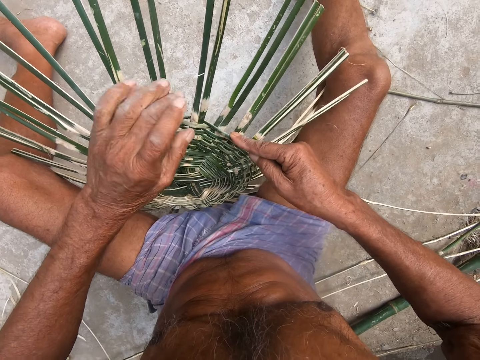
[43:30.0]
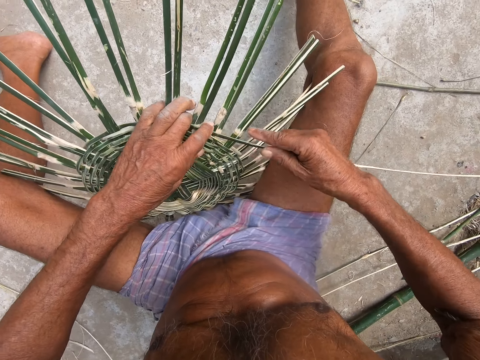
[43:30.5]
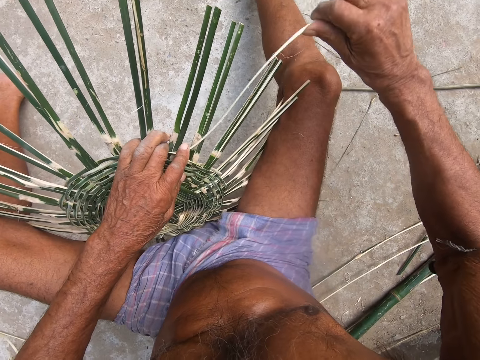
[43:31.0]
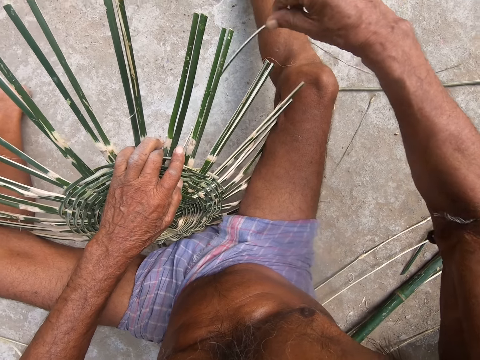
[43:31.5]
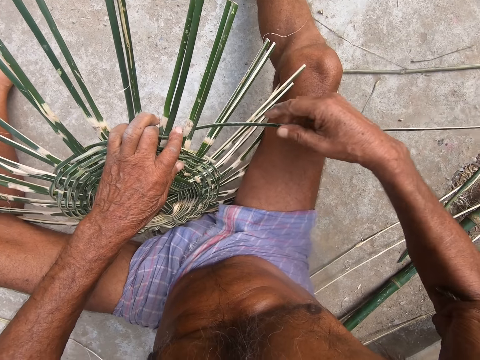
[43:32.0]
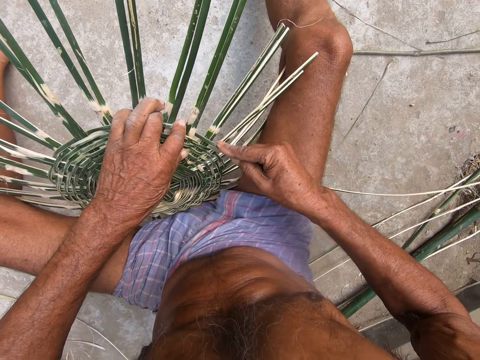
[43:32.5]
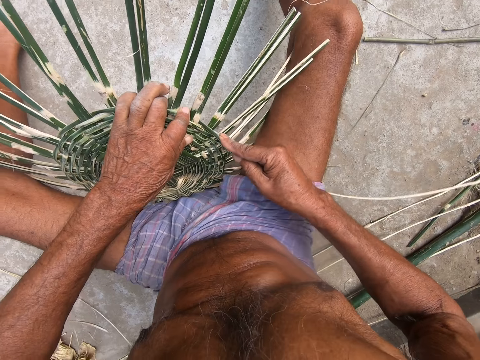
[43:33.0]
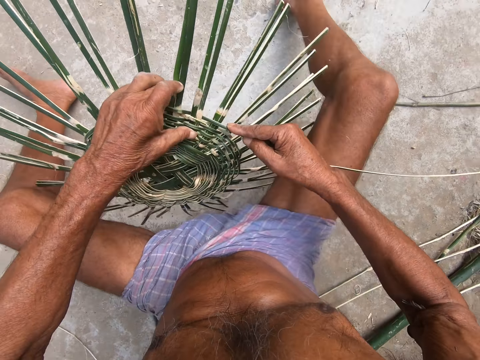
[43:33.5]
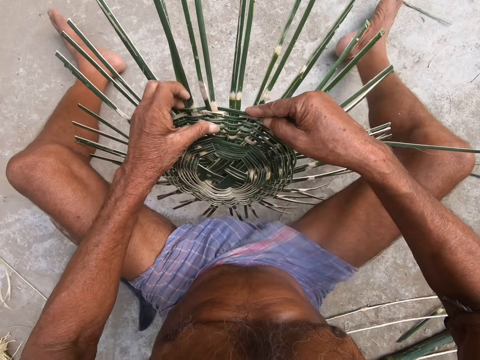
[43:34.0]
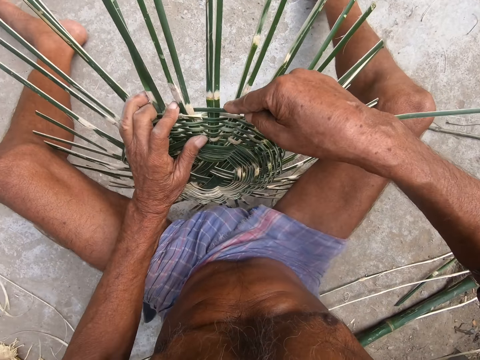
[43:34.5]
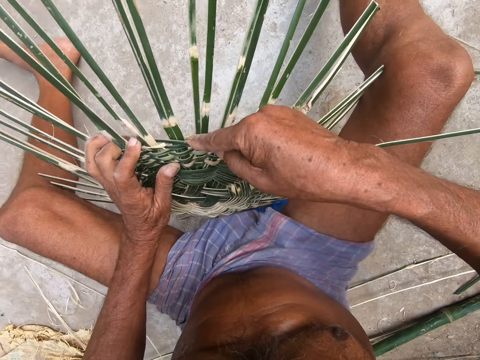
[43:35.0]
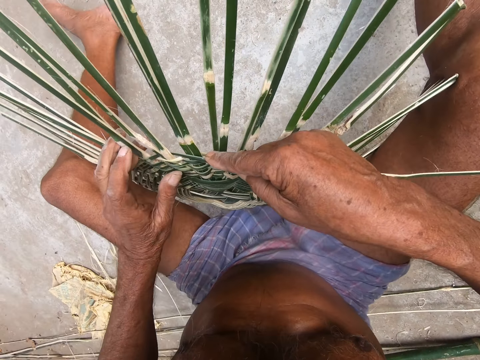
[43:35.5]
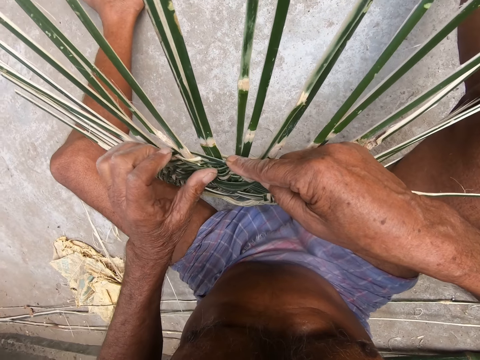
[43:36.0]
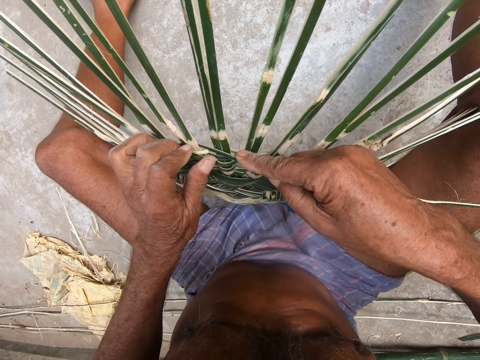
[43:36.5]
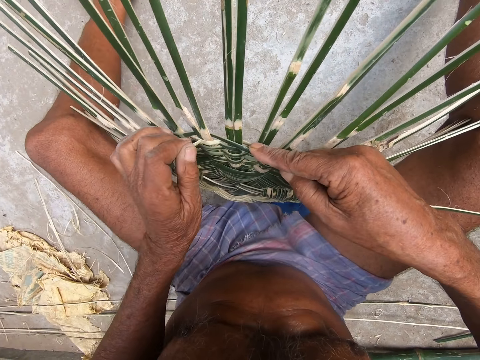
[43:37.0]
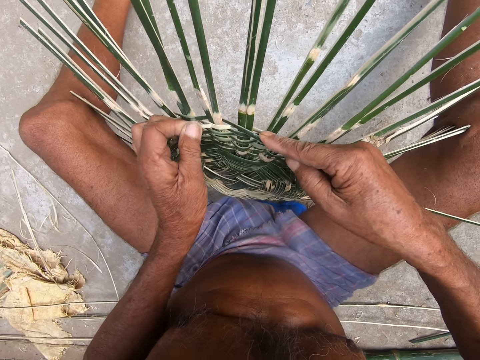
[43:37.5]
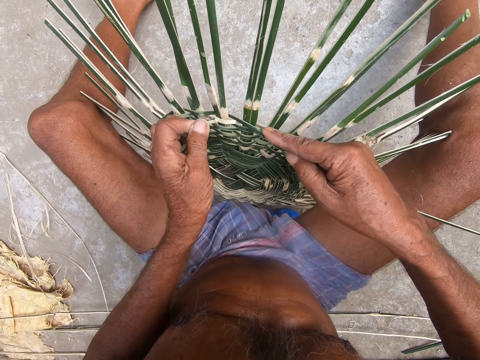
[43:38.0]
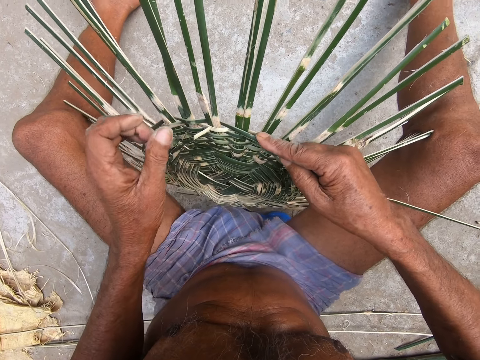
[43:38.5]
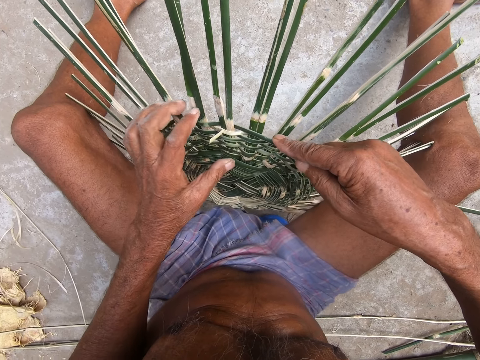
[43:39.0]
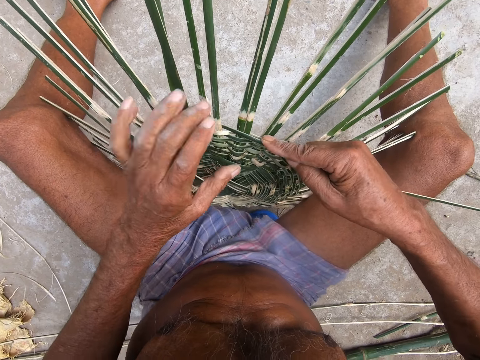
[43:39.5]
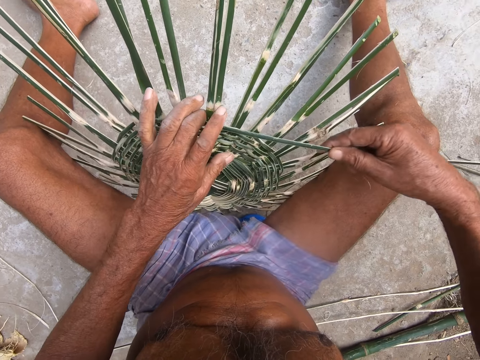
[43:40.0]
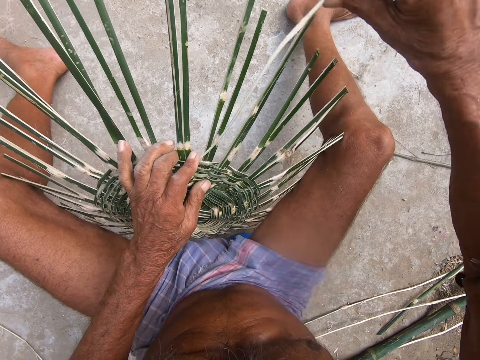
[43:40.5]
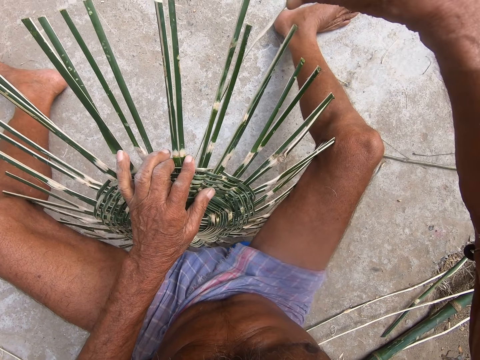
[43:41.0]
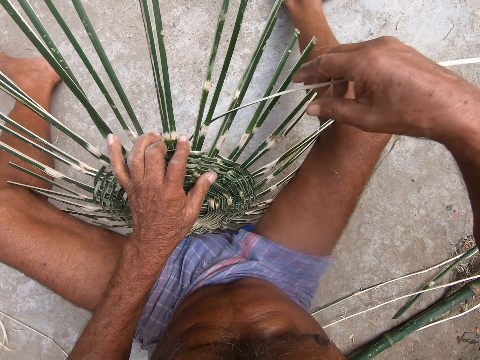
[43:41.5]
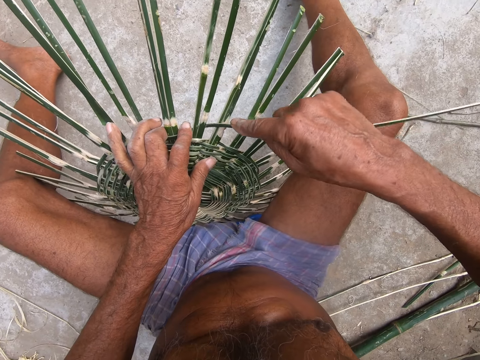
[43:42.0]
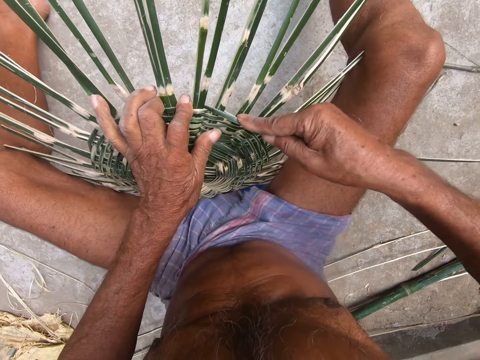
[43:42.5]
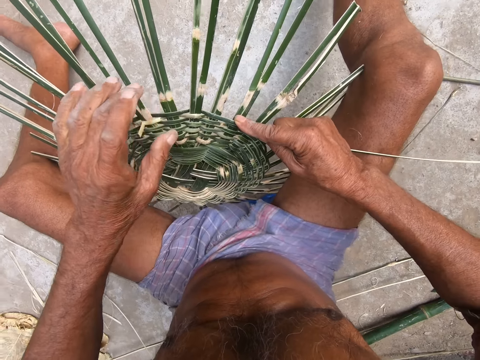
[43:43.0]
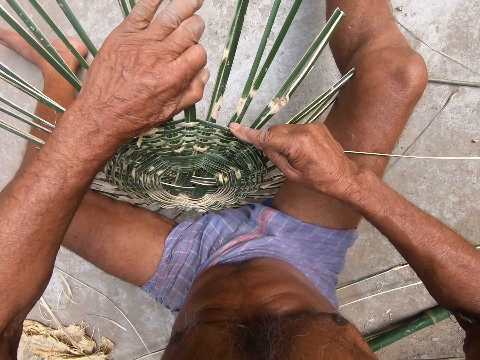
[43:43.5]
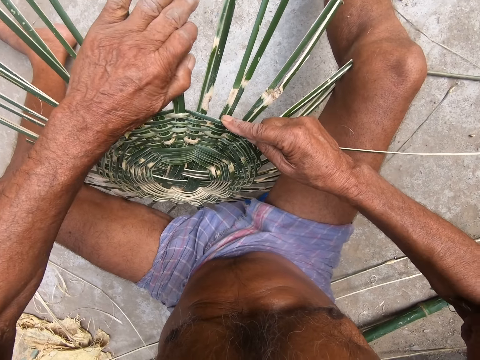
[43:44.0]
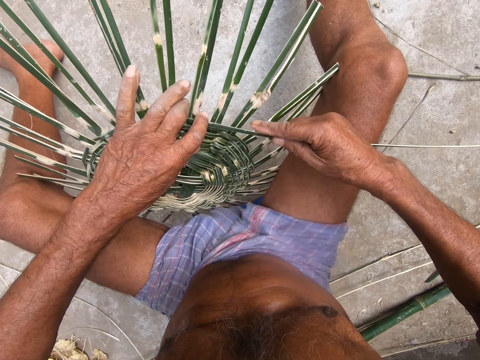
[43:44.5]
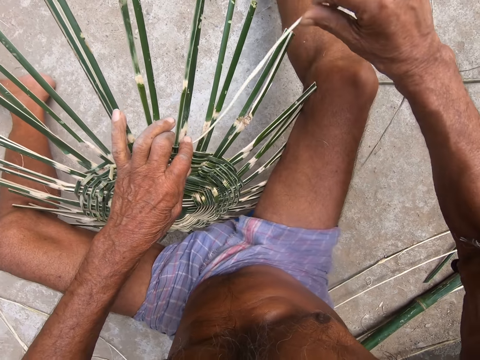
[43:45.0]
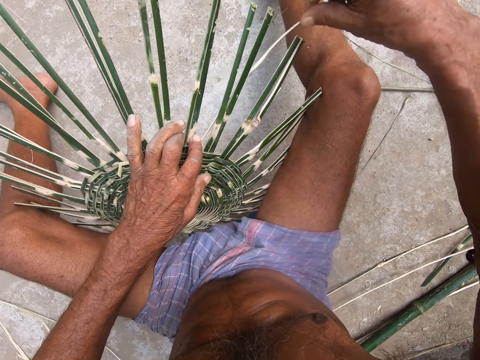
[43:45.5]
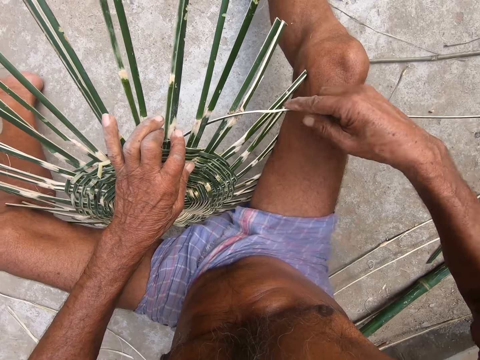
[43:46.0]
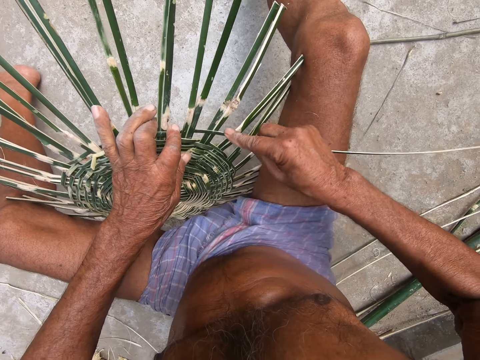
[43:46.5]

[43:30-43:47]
The camera wearer holds the weaved bamboo strips with his left hand. He weaves the bamboo strip with his right hand. He moves the weaved bamboo strips on the floor with his left hand. He strips a bamboo strip with his left hand. He holds the weaved bamboo strips with his left hand. He weaves the bamboo strip with his right hand. He adjusts the bamboo strips with his left hand. He holds the weaved bamboo strips with his left hand. He weaves the bamboo strip with his right hand.

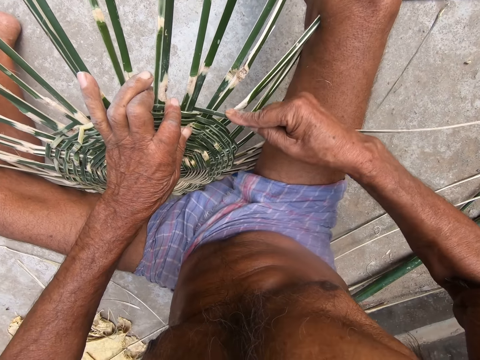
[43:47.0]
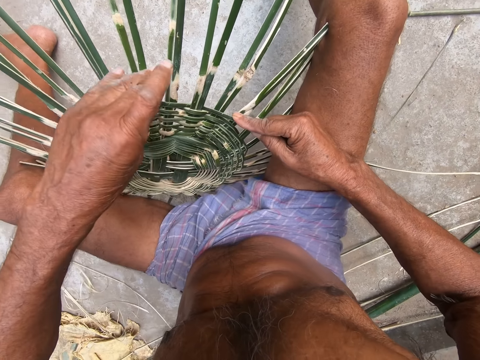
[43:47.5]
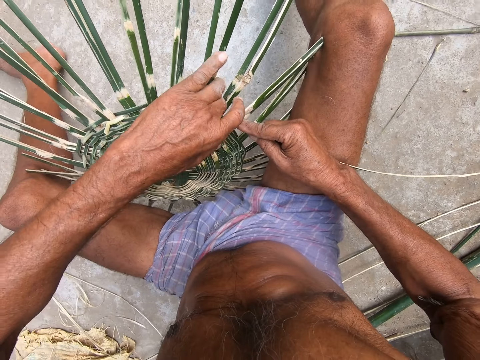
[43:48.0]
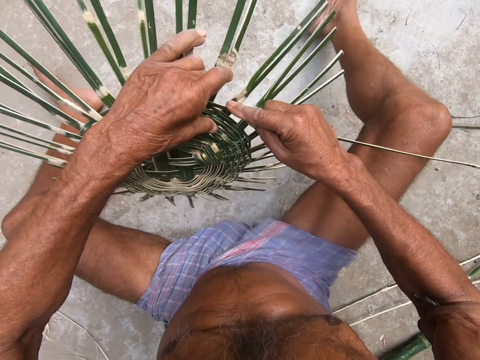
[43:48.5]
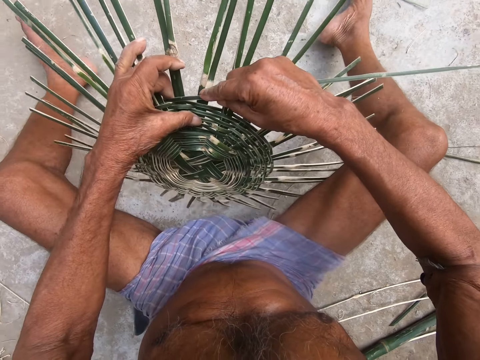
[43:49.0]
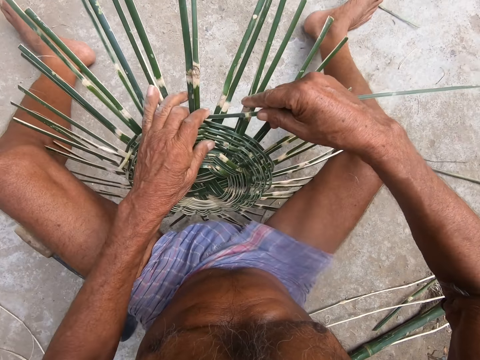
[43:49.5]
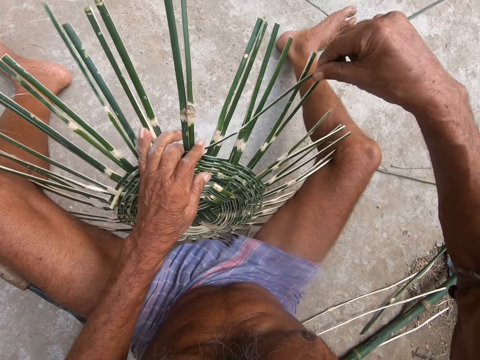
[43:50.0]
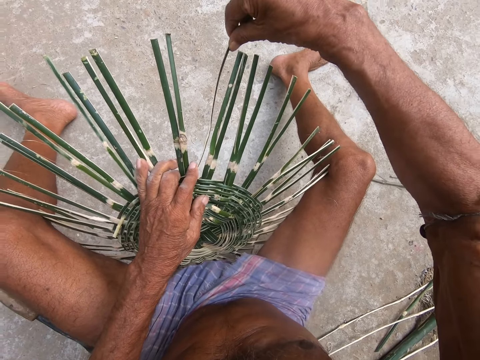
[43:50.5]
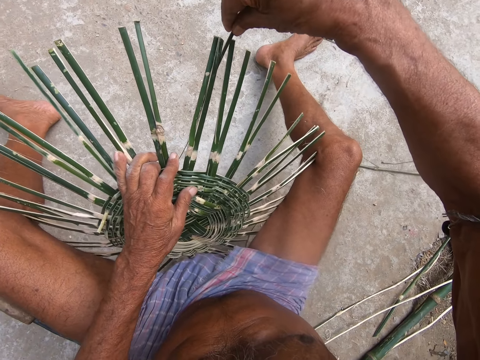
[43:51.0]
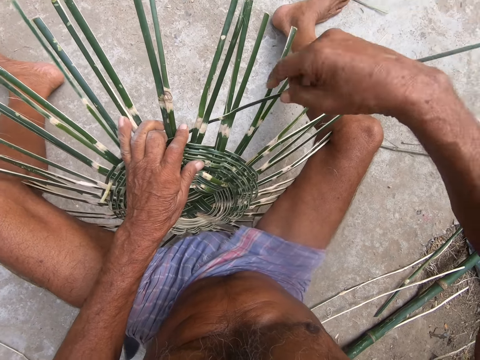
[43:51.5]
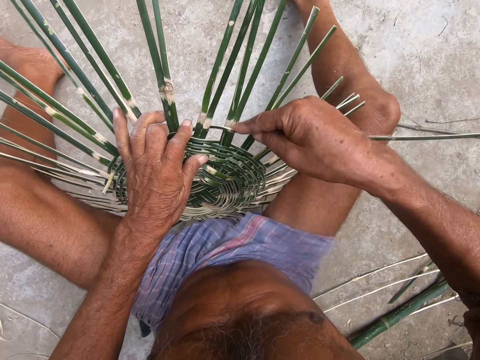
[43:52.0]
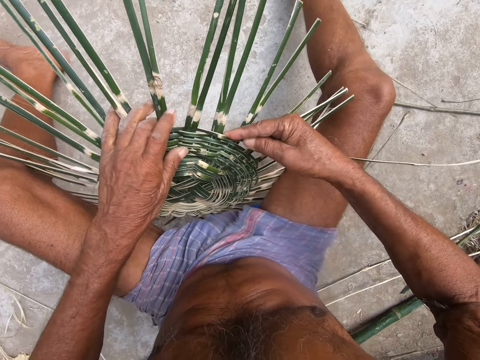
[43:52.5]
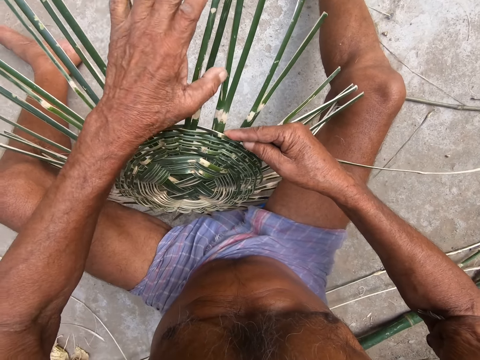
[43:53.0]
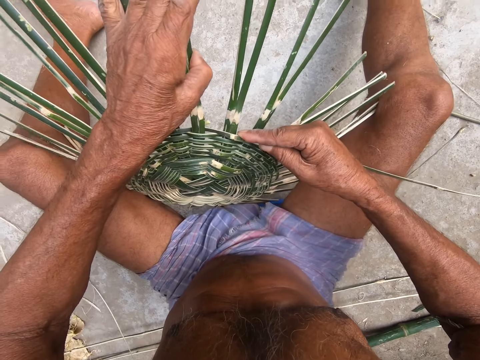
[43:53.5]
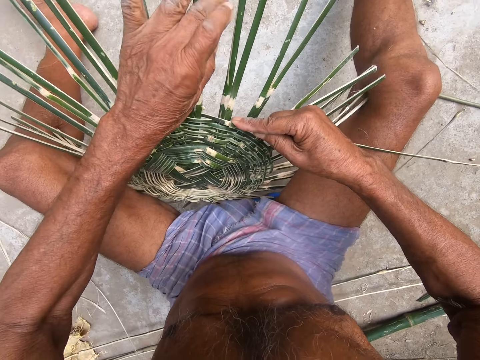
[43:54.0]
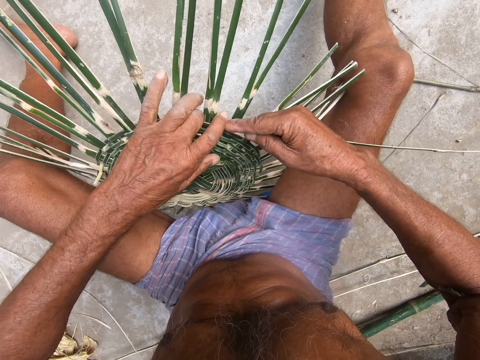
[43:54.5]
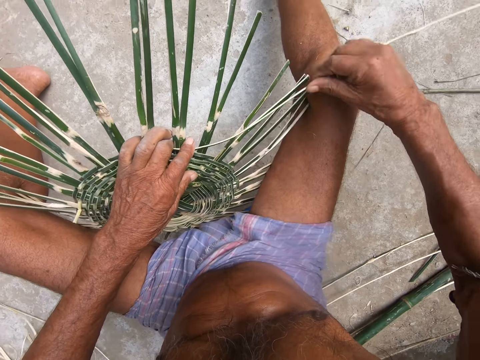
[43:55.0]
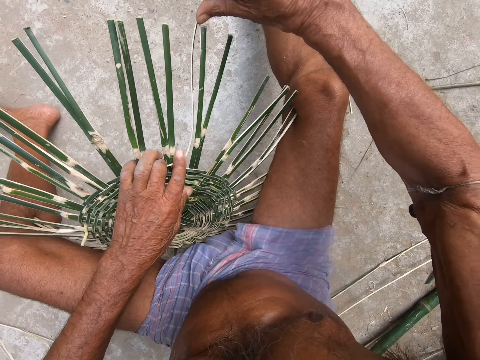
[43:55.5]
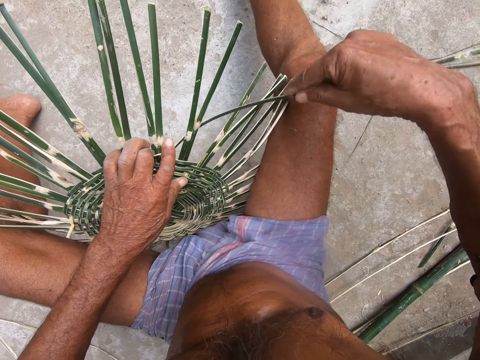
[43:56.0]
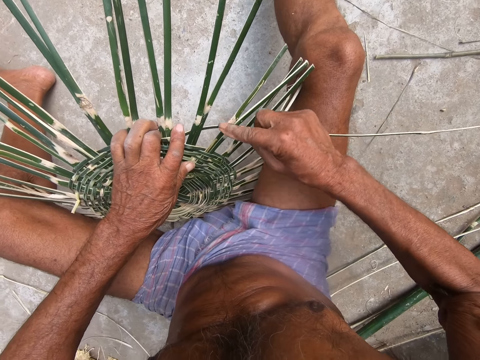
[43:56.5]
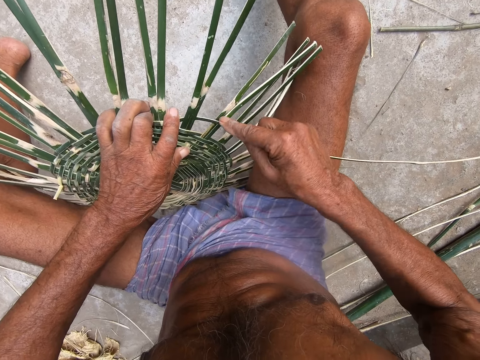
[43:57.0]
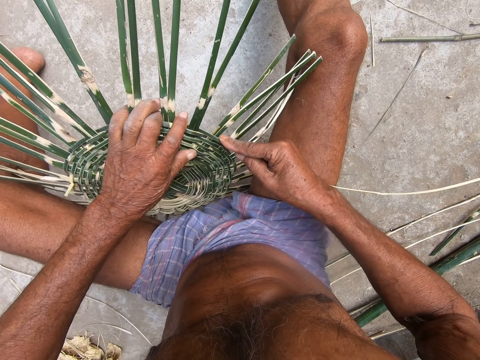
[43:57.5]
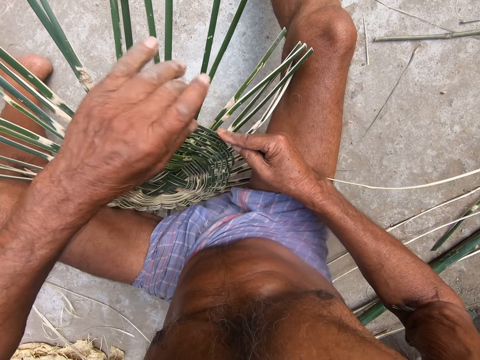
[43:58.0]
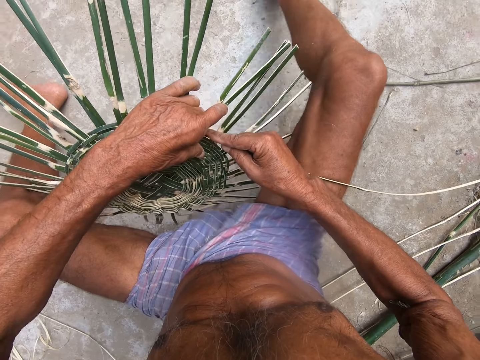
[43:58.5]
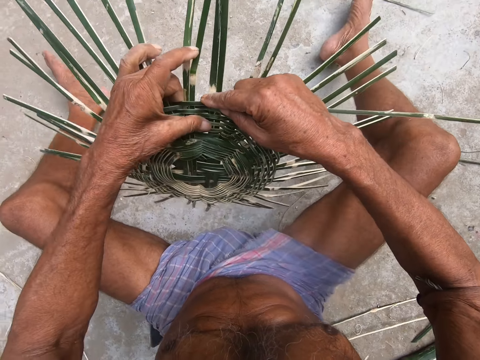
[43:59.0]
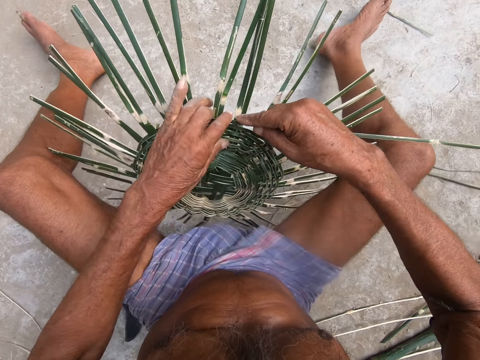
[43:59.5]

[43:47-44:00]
The camera wearer moves the weaved bamboo strips on the floor with his left hand. He weaves the bamboo strip with his right hand. He adjusts the bamboo strips with his left hand. He holds the weaved bamboo strips with his left hand. He weaves the bamboo strip with his right hand. He moves the weaved bamboo strips on the floor with his left hand.
